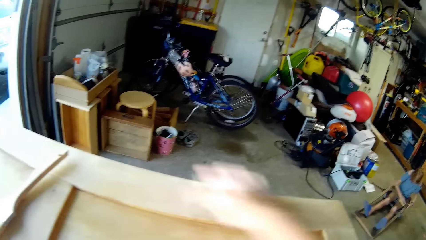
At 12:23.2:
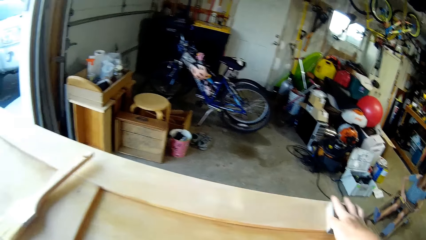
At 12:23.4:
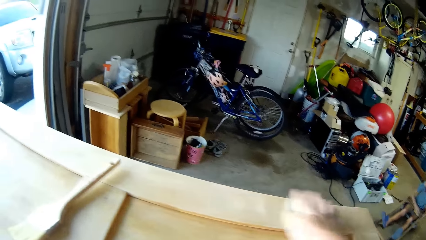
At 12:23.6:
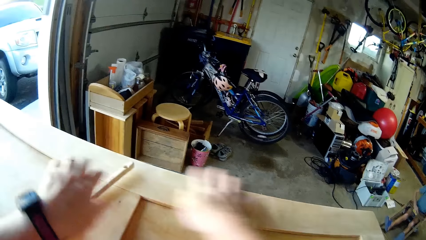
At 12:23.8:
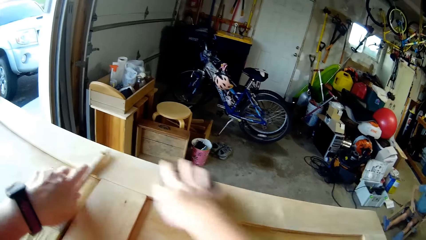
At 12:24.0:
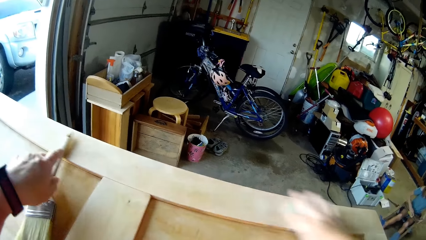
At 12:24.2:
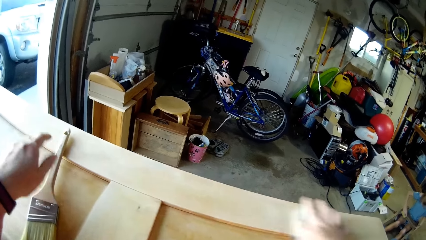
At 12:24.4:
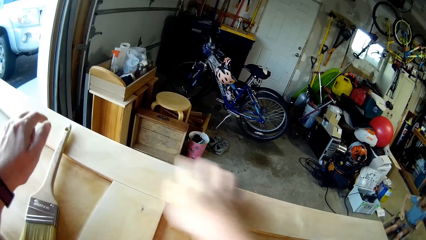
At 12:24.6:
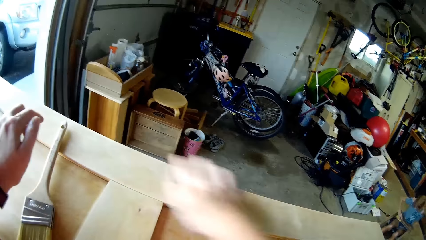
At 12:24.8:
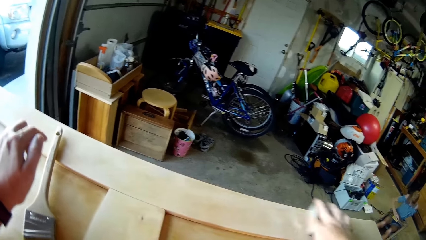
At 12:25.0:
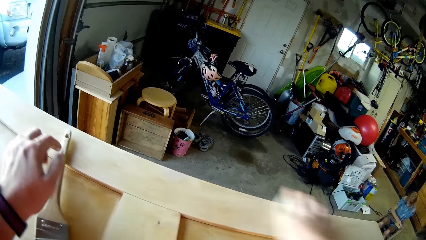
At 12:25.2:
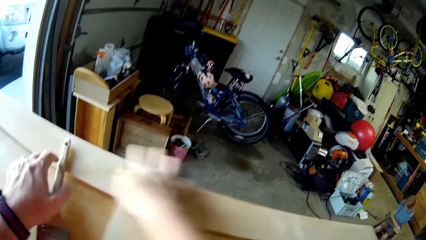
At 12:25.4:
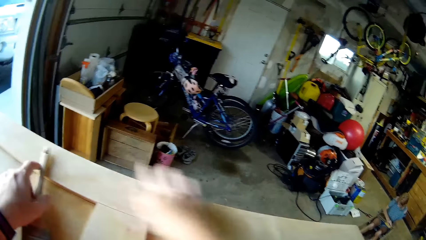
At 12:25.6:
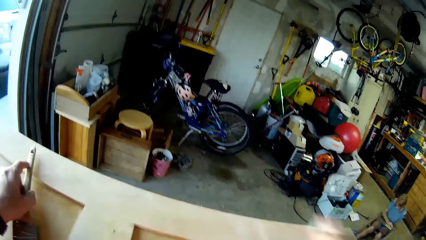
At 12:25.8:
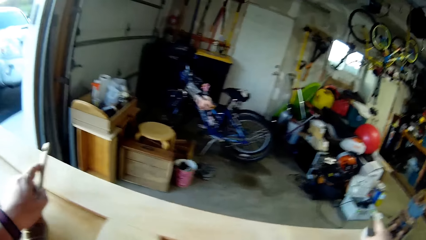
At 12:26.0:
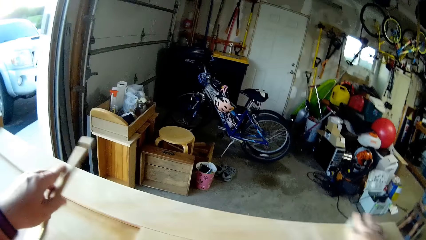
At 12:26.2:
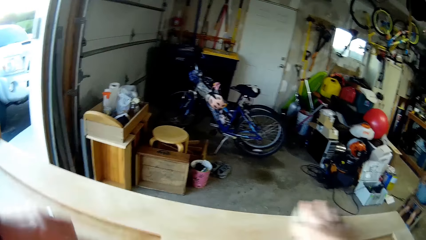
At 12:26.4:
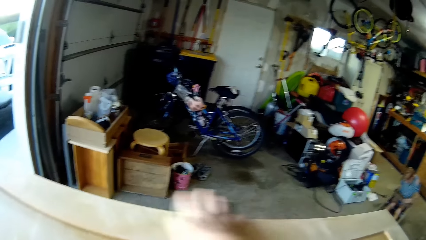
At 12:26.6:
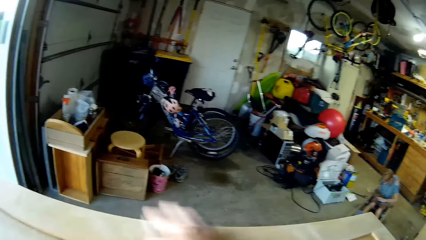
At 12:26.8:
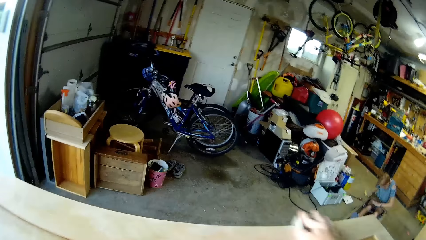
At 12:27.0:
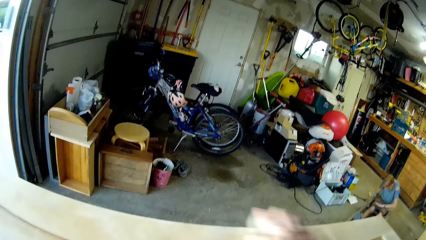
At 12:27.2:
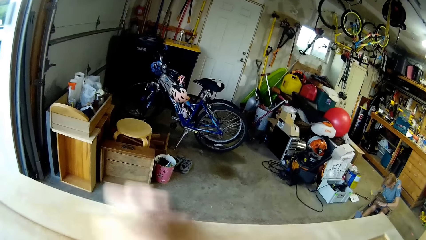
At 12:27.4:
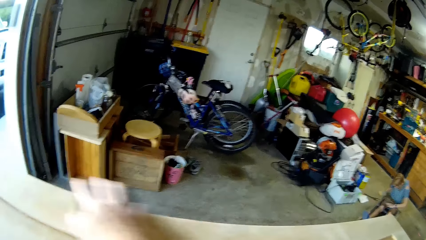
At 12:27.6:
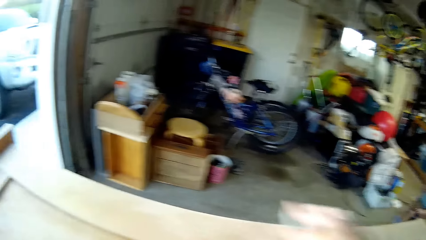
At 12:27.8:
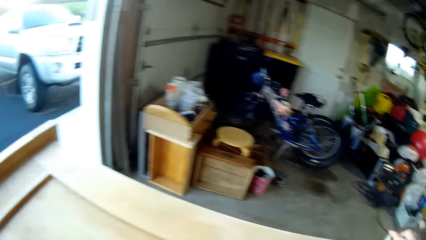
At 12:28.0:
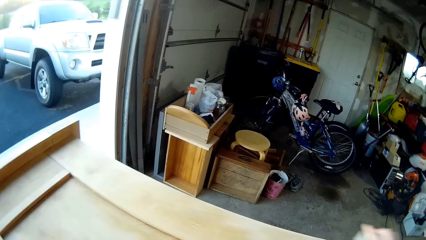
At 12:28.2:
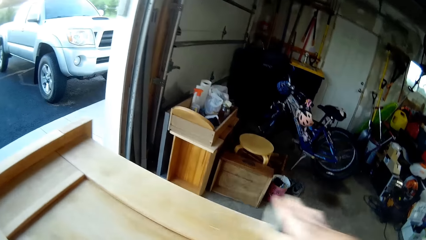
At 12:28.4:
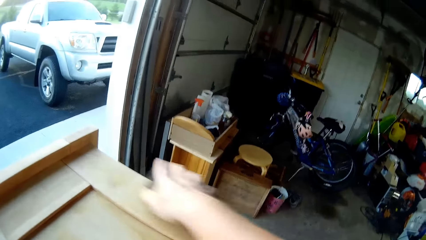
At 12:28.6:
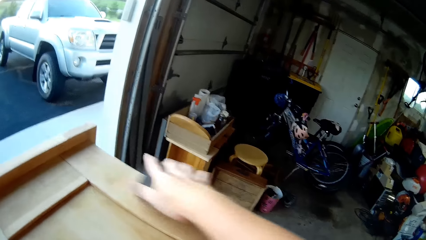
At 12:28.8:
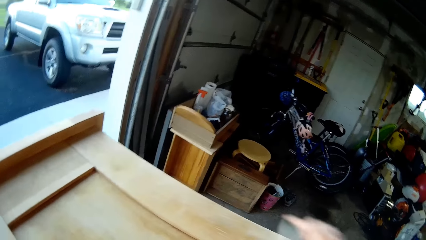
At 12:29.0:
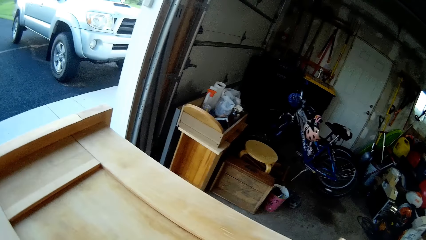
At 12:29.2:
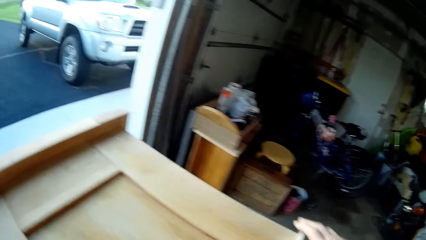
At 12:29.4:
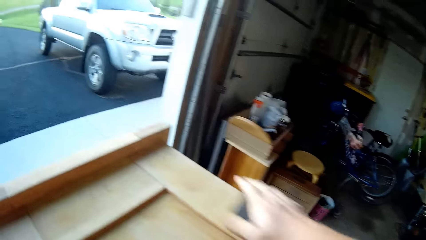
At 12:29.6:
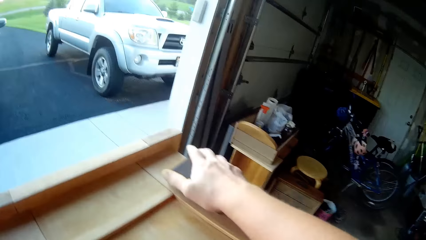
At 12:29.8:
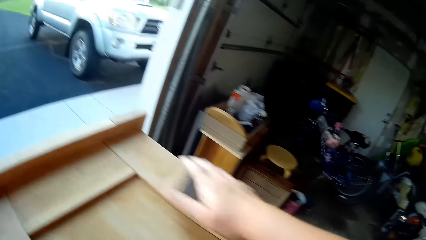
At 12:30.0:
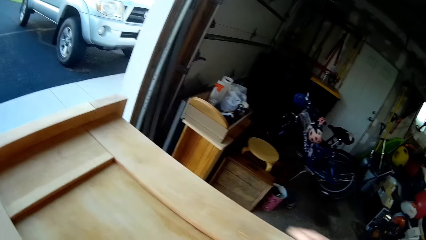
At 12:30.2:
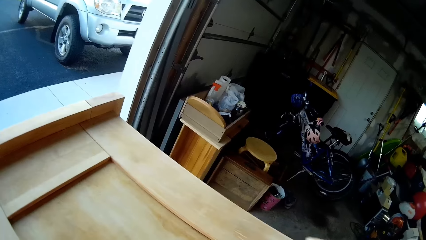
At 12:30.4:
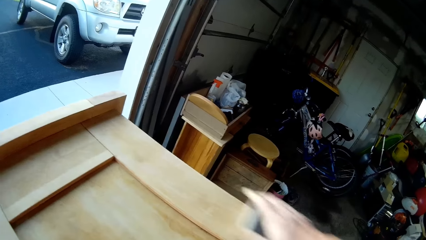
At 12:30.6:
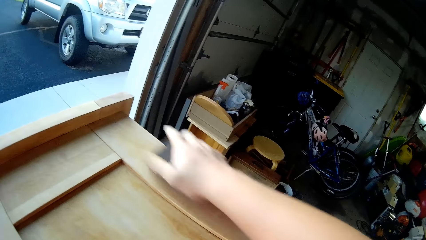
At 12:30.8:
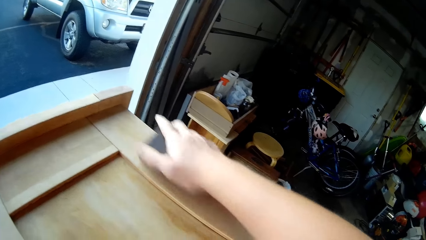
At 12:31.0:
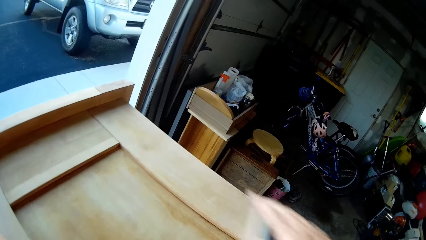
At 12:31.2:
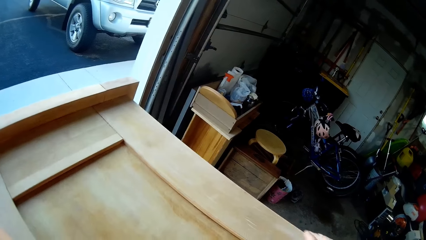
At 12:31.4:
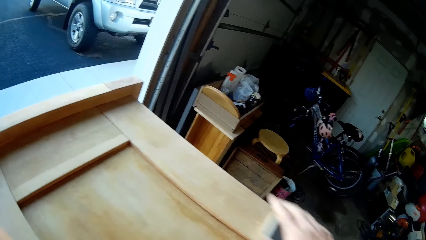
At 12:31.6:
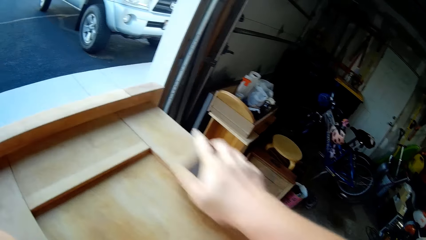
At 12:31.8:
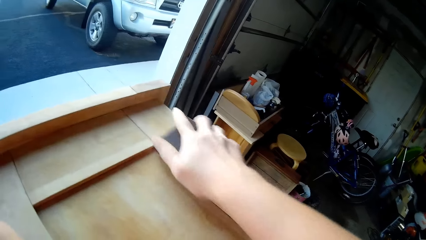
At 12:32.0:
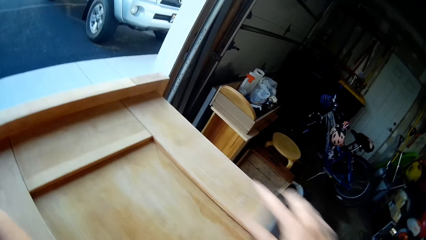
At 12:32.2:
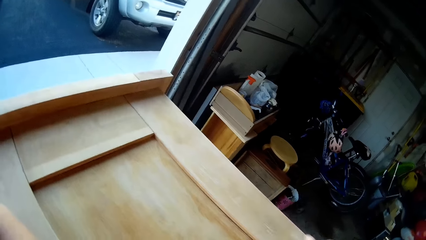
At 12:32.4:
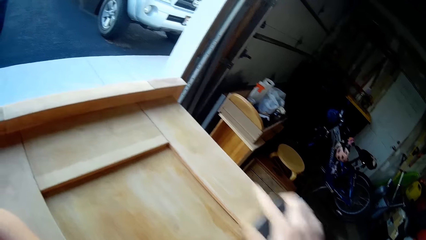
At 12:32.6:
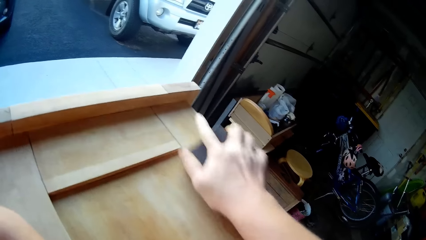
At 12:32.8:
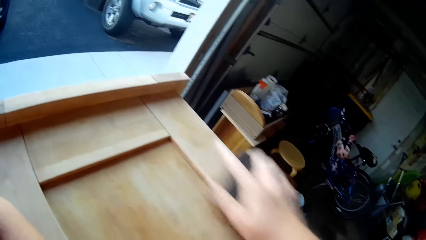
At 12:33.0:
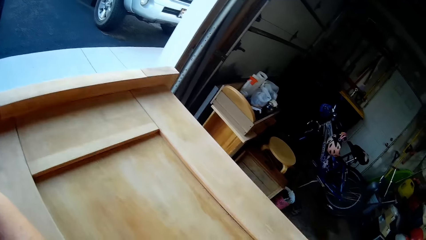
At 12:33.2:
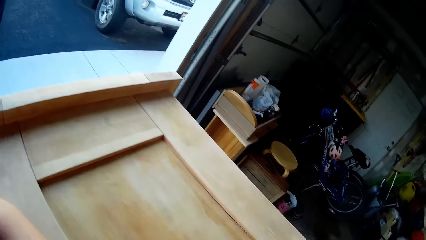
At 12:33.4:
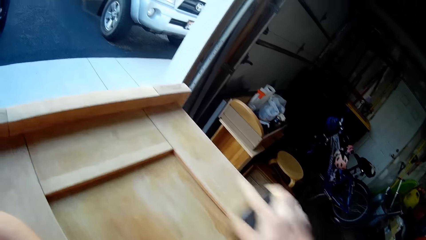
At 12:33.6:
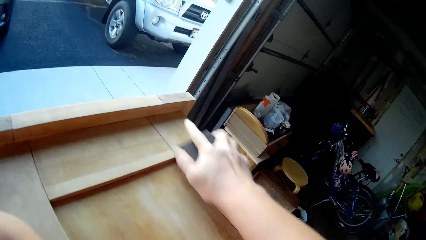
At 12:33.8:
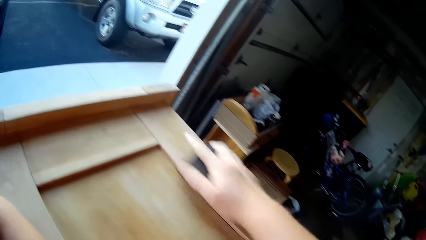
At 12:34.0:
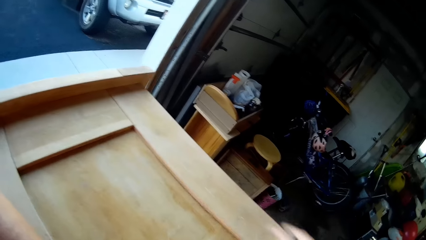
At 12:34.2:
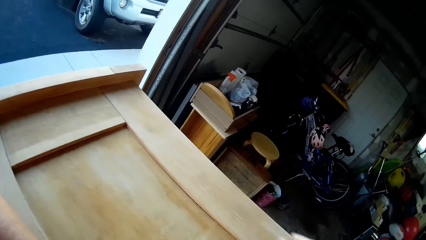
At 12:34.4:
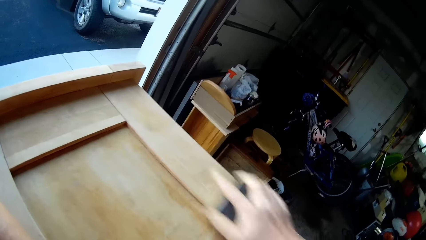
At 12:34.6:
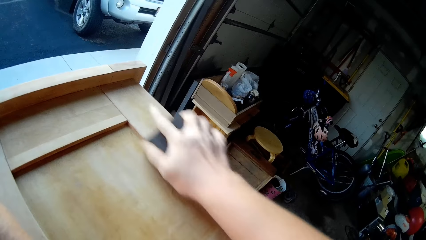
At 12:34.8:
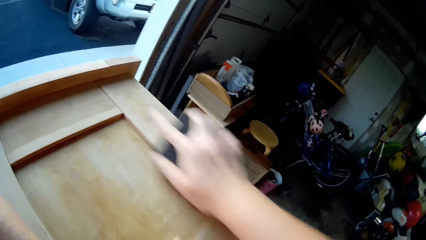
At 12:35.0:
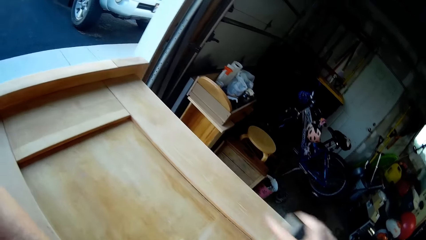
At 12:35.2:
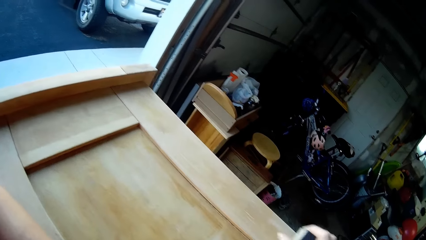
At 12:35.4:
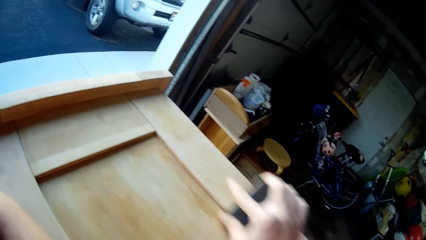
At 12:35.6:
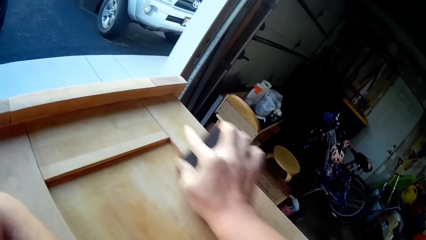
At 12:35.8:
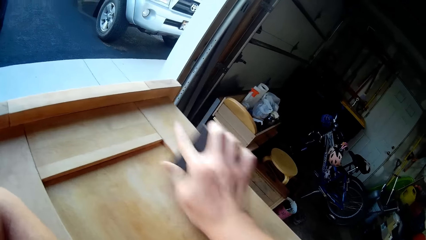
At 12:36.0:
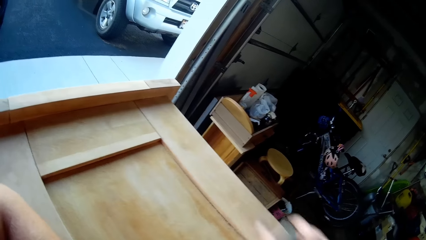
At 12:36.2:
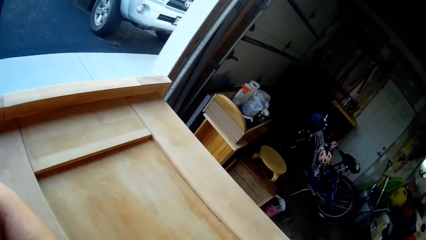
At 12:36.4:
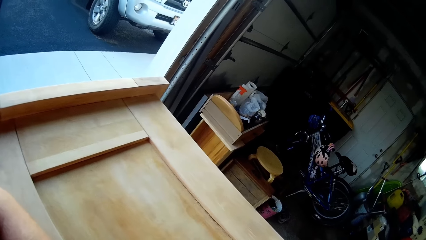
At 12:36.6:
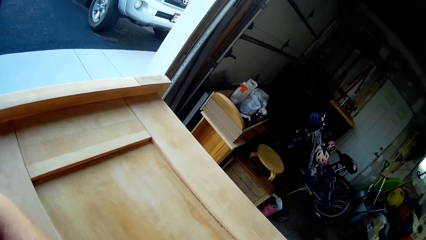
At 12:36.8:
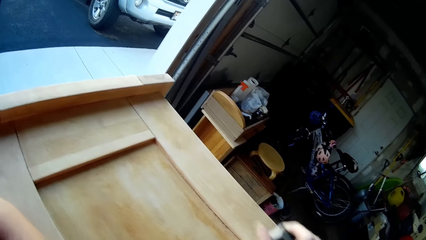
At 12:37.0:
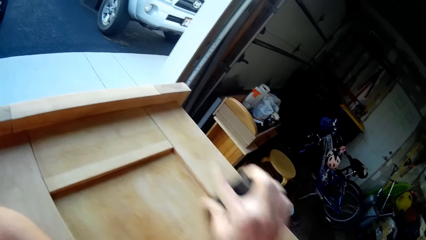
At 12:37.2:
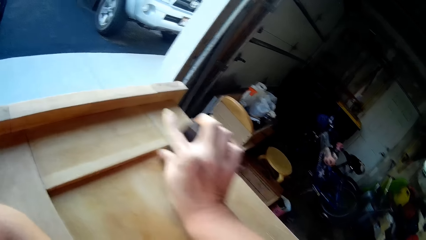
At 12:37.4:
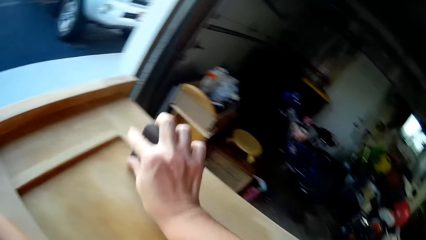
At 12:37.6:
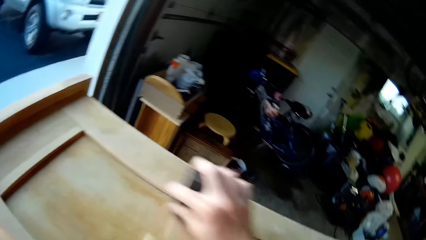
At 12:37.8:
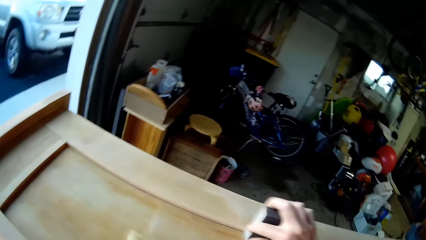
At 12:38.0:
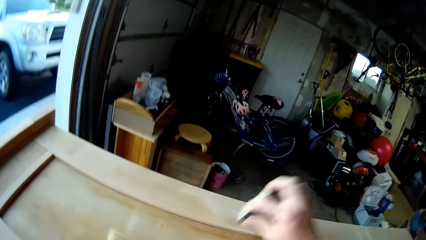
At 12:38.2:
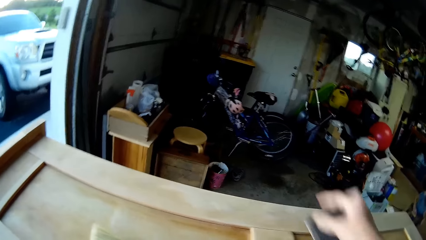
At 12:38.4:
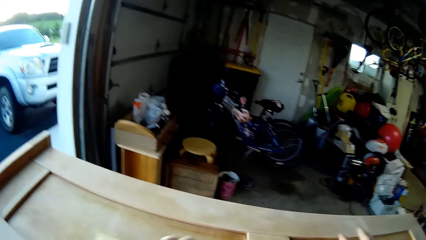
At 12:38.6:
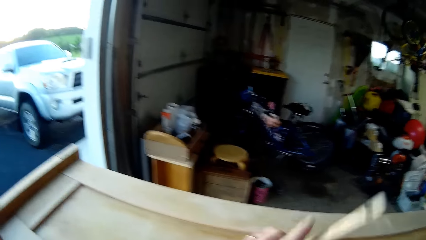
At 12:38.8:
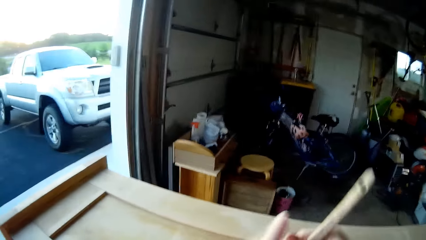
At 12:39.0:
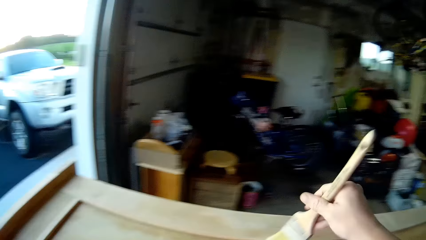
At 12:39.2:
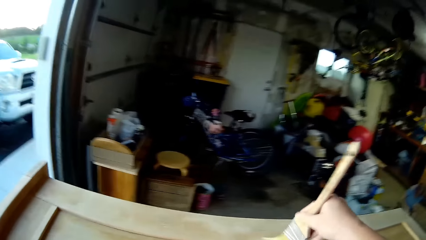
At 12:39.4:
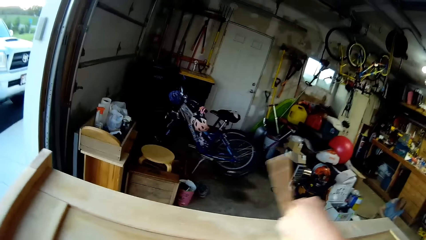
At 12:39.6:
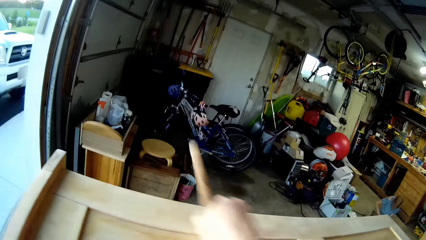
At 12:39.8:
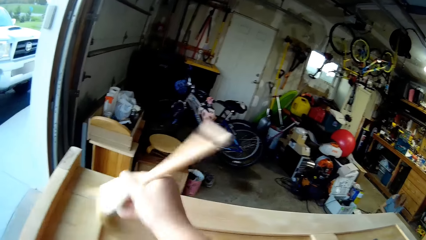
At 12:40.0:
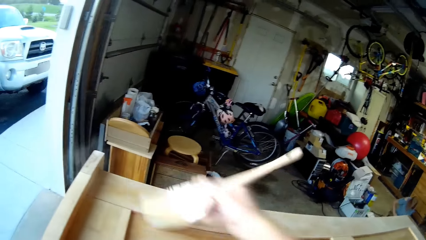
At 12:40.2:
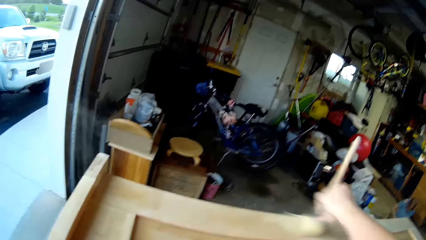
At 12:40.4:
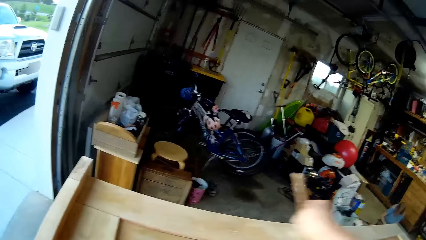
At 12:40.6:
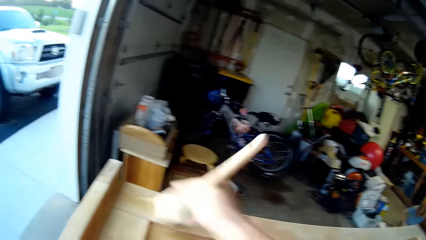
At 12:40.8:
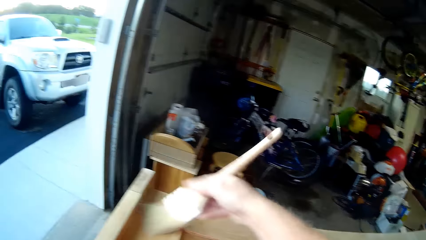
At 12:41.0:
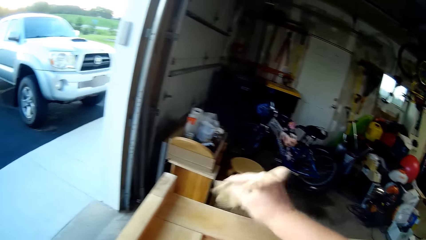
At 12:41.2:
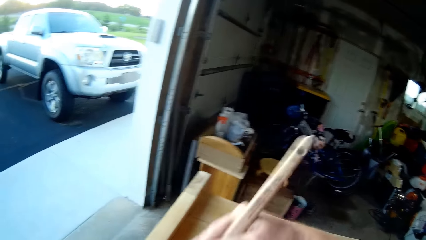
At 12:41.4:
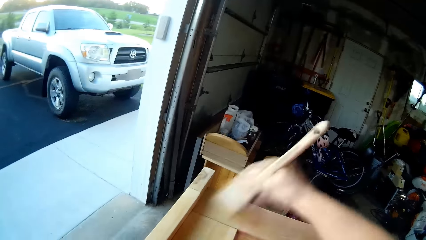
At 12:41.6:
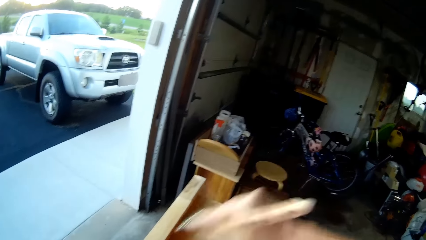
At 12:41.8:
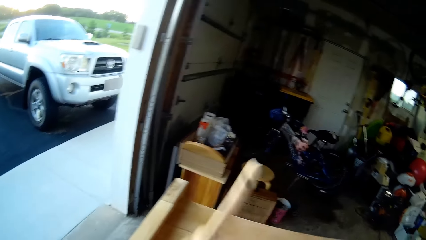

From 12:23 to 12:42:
The camera wearer slides a brush with his hand. He picks up the brush. He rubs off the dust. He brushes a wood with the brush.
